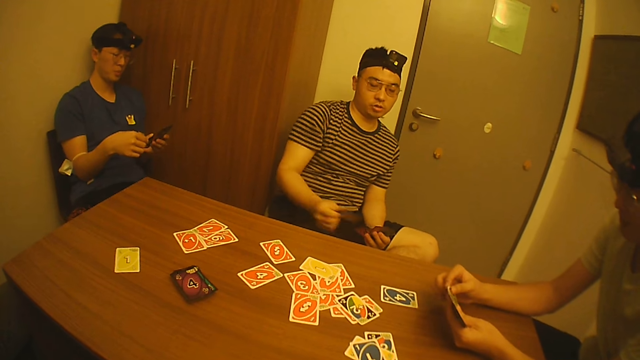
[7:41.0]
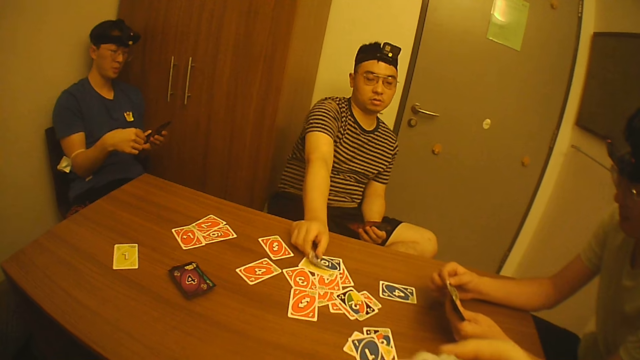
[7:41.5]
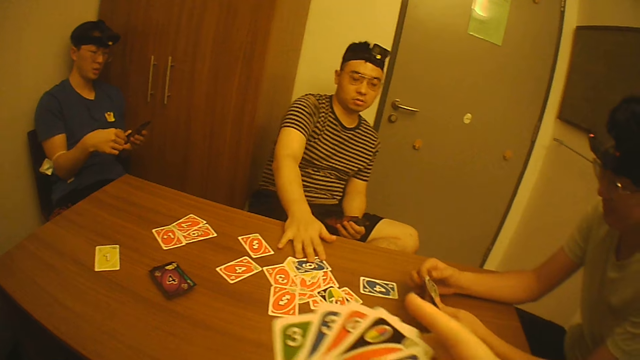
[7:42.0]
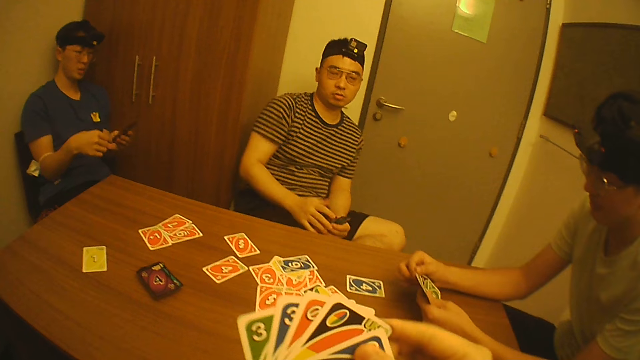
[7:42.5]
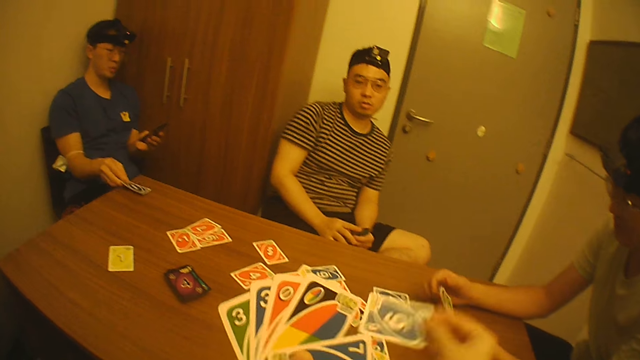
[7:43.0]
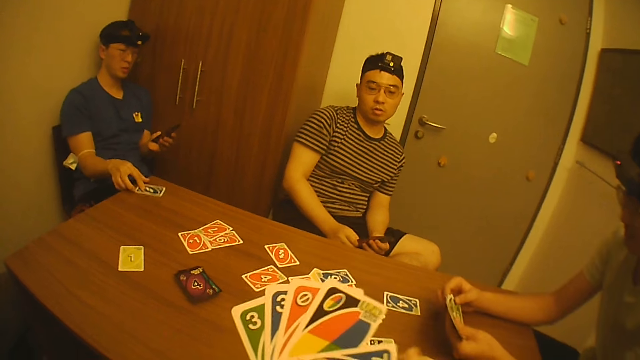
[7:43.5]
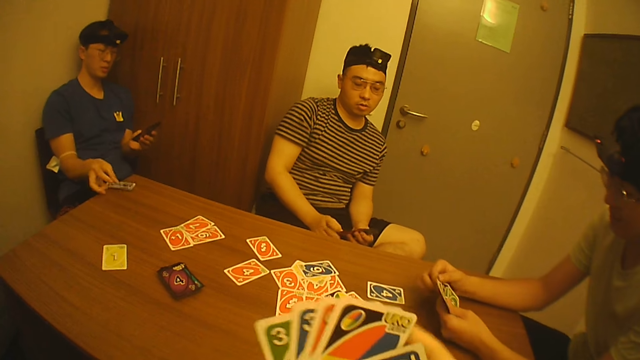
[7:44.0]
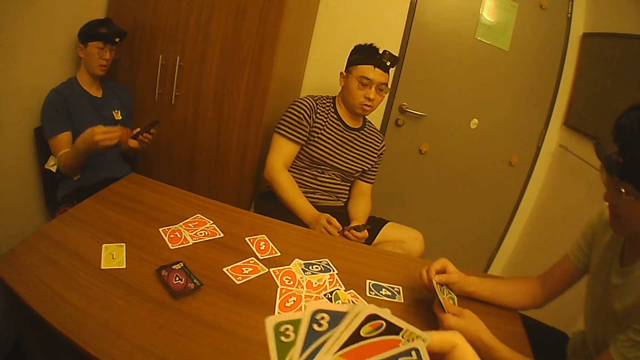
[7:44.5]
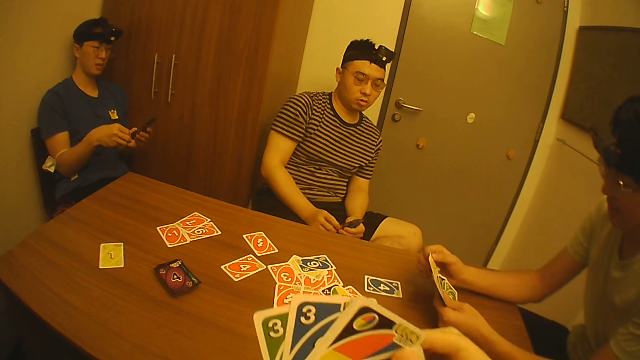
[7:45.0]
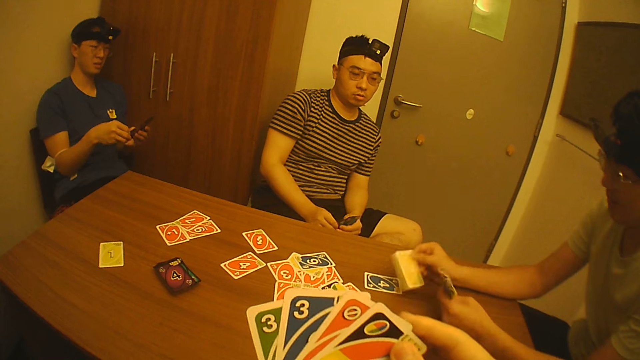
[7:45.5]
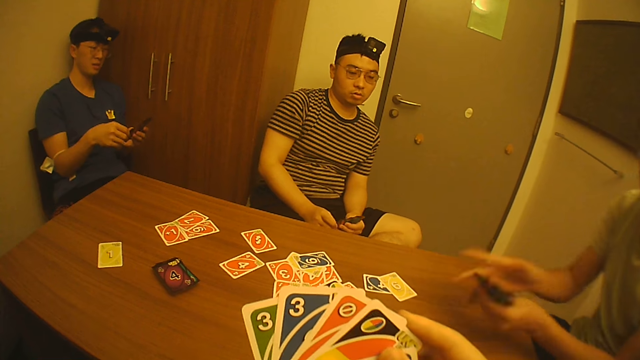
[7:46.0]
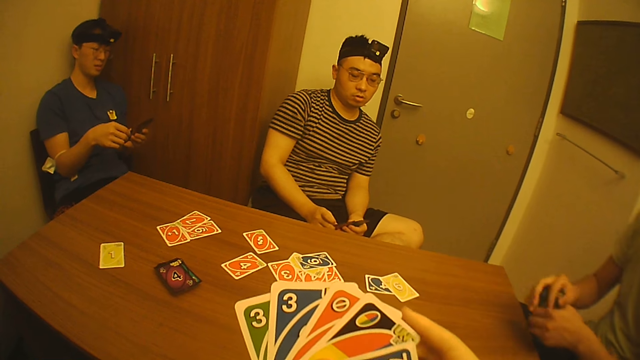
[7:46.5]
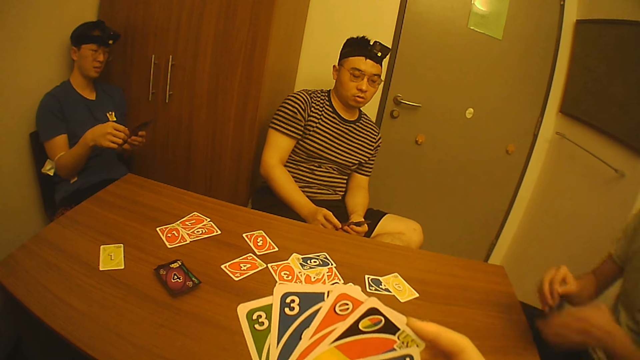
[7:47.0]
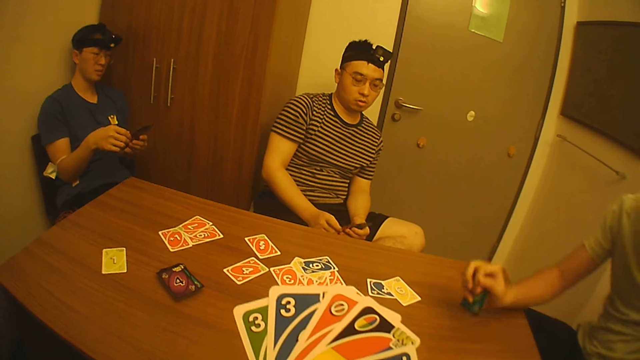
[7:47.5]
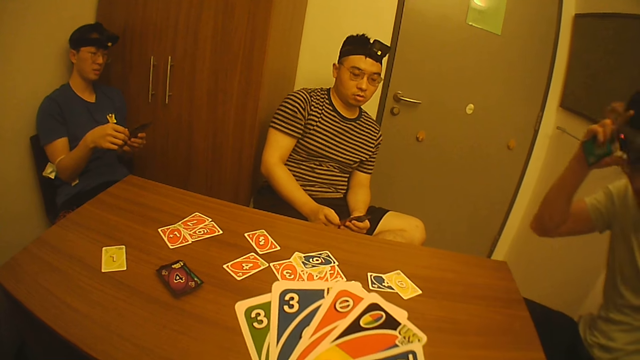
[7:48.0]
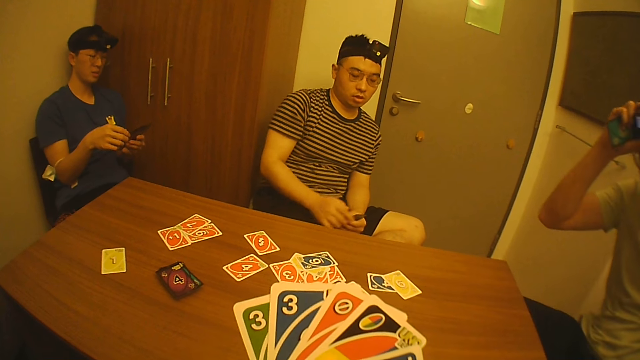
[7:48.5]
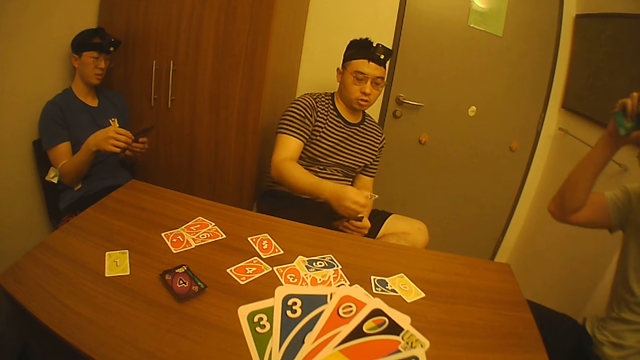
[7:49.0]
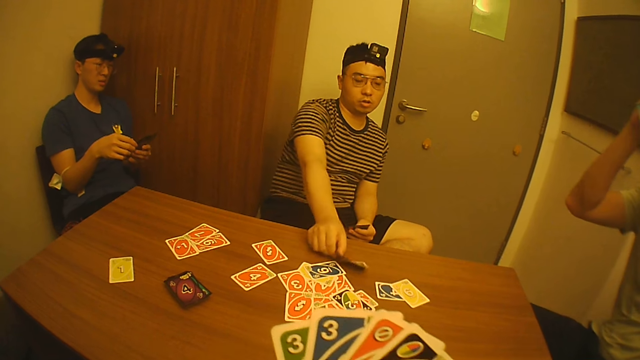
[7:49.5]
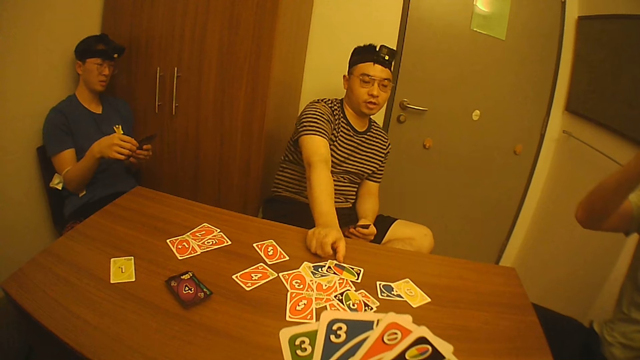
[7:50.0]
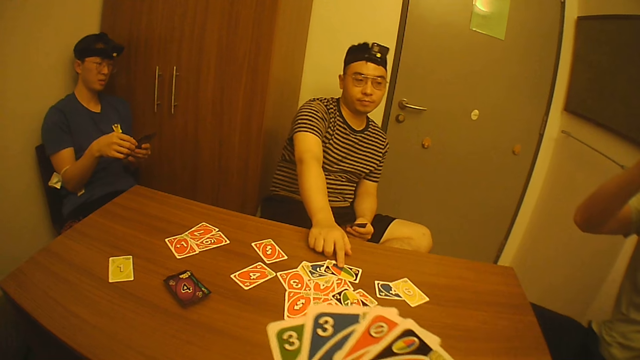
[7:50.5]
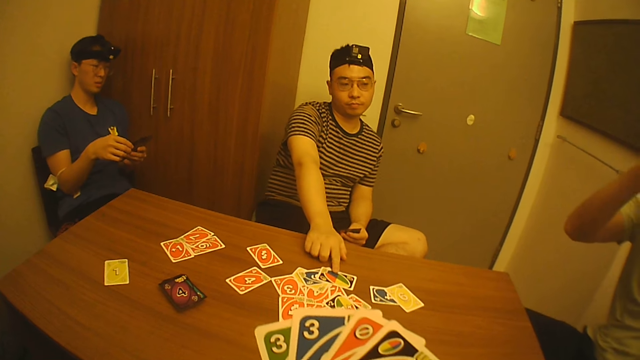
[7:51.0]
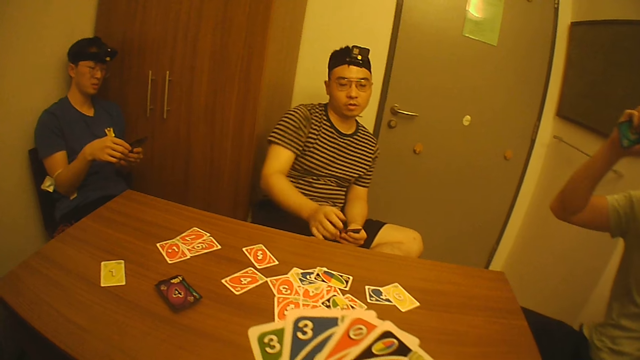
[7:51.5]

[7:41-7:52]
A man picks the game card from the game cards in his left hand with his right hand, drops the game card on the table with his right hand, slides the game card on the table with his right hand, and holds the game cards in his left hand with his right hand. Another man picks the game card from the game cards in his left hand with his right hand. The camera wearer picks the game card from the game cards in his left hand with his right hand. A third man drops the game card on the table with his right hand. The camera wearer drops the game card on the table with his right hand. The second man picks the game card from the table with his right hand and places the game card in his right hand with the game cards in his left hand. A fourth man picks the game card from the game cards in his left hand with his right hand, drops the game card on the table with his right hand, lifts his left hand from the table, holds the game cards in his left hand with his right hand, passes the game cards from his left hand to his right hand, touches his back with his left hand, lifts his right hand from the table, and holds the head camera on his head with his right hand. The first man picks the game card from the game cards in his left hand with his right hand, drops the game card in his right hand on the table, and points to the game card on the table with his right index finger.

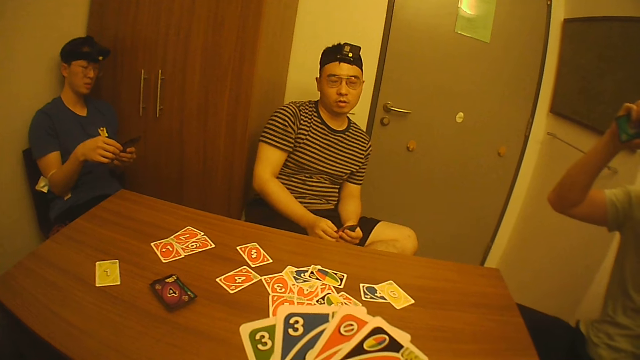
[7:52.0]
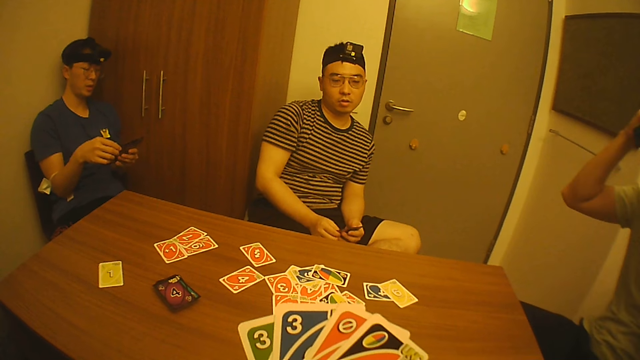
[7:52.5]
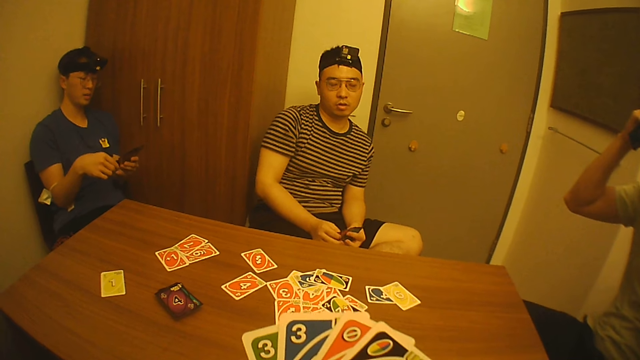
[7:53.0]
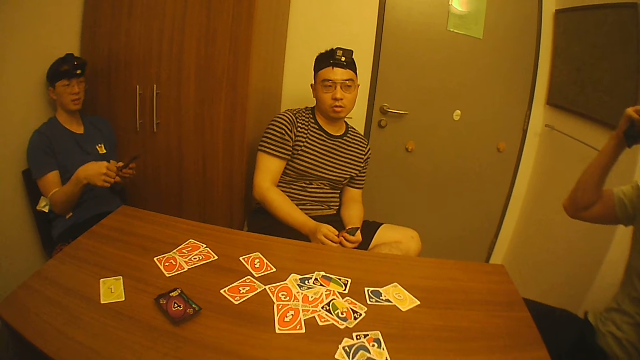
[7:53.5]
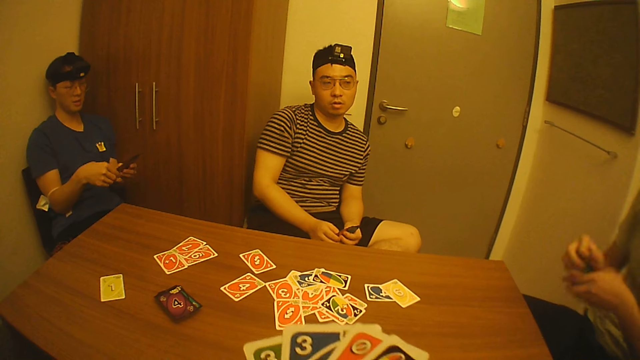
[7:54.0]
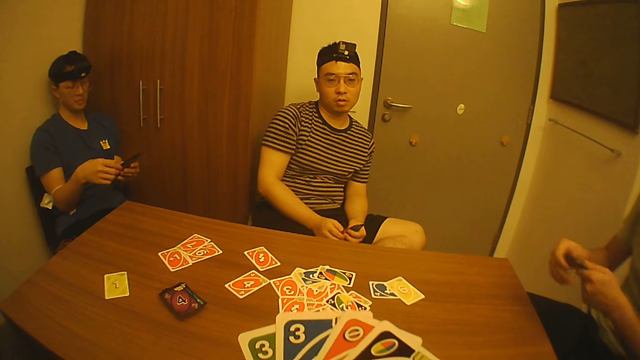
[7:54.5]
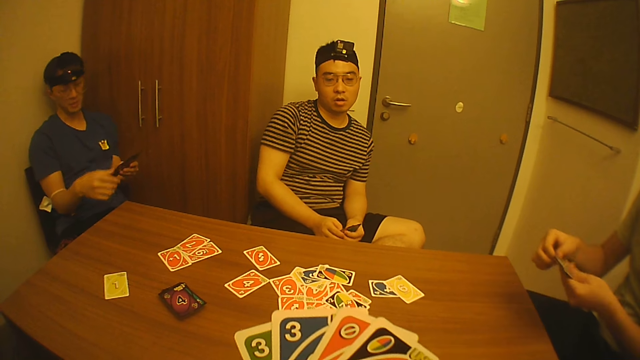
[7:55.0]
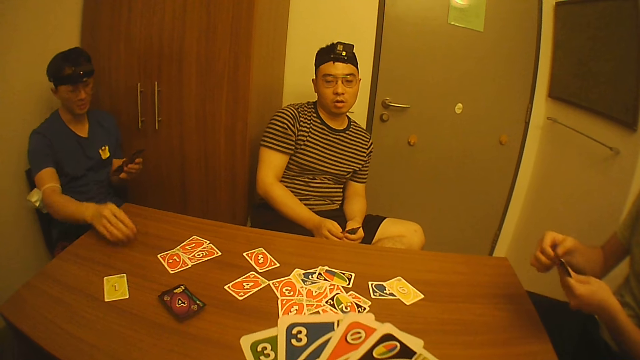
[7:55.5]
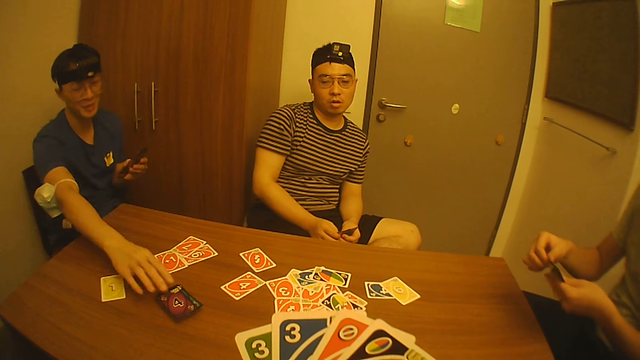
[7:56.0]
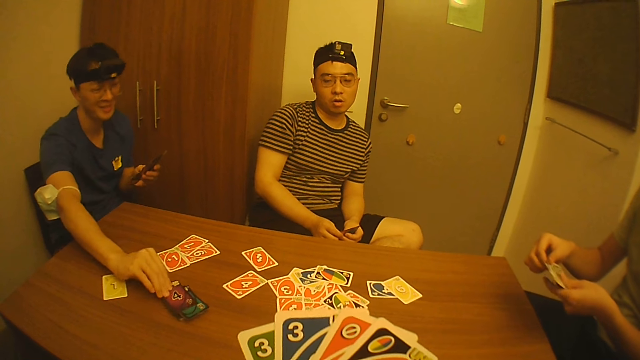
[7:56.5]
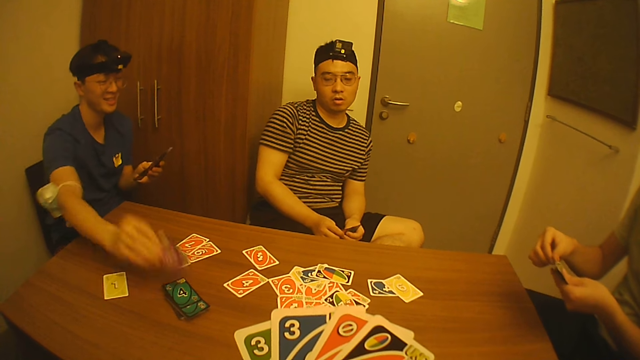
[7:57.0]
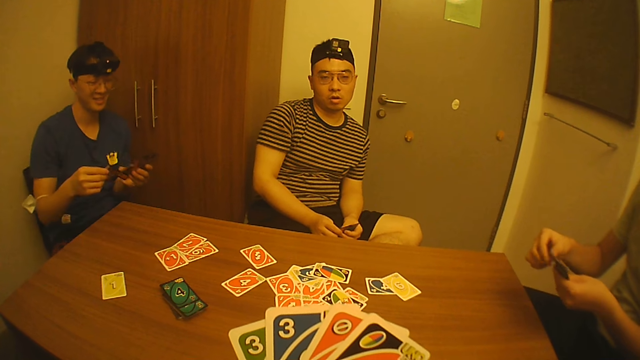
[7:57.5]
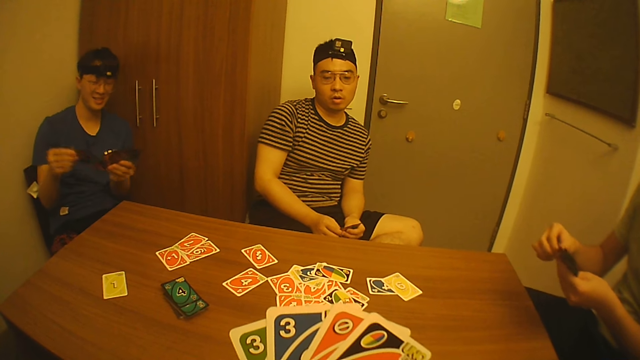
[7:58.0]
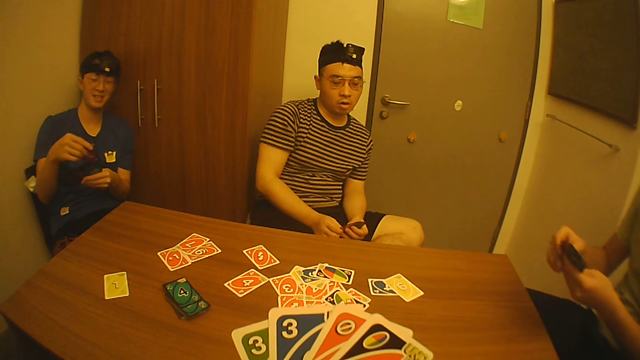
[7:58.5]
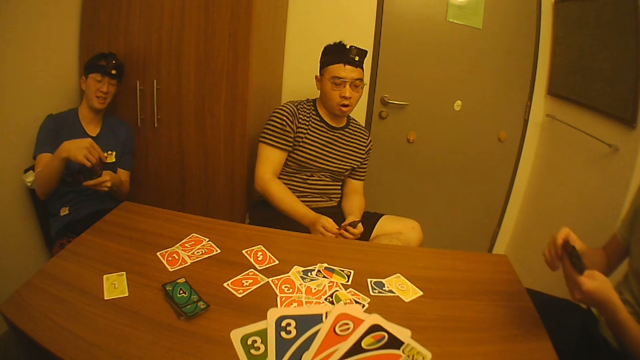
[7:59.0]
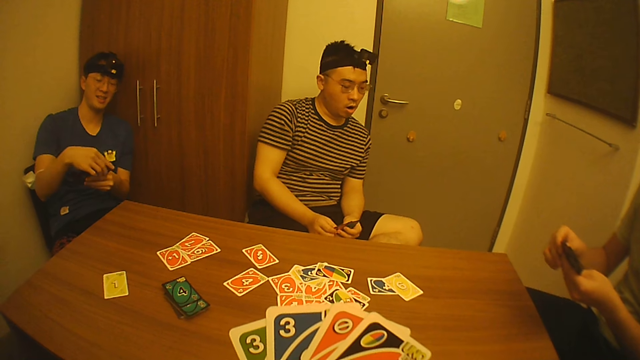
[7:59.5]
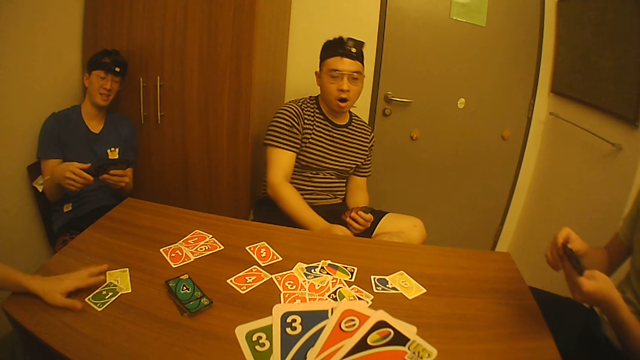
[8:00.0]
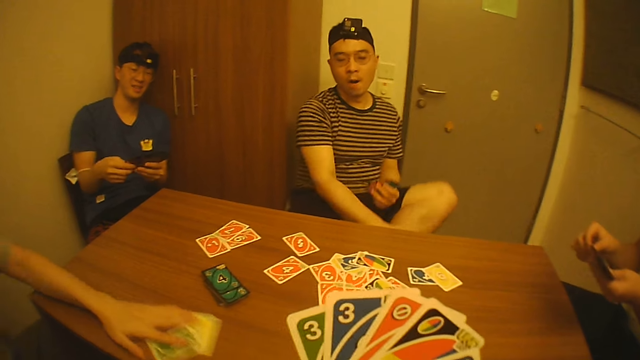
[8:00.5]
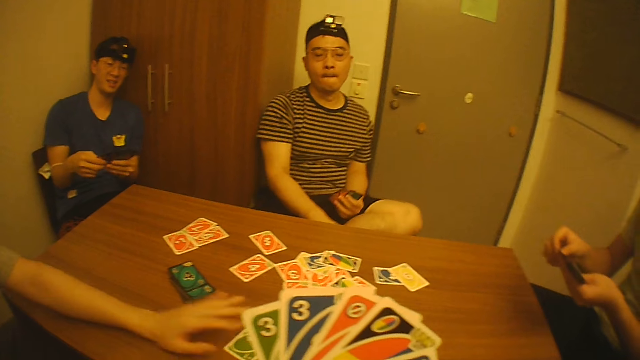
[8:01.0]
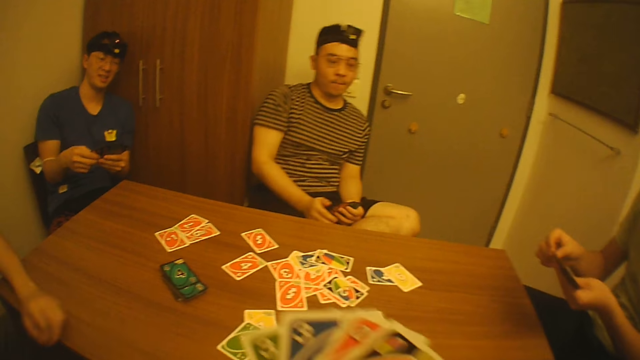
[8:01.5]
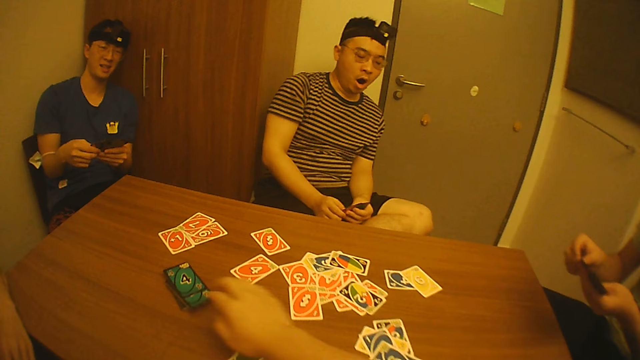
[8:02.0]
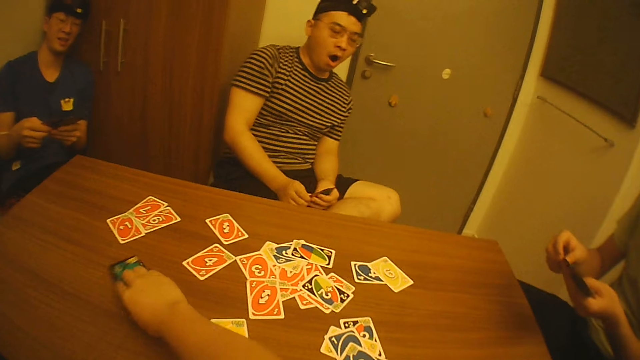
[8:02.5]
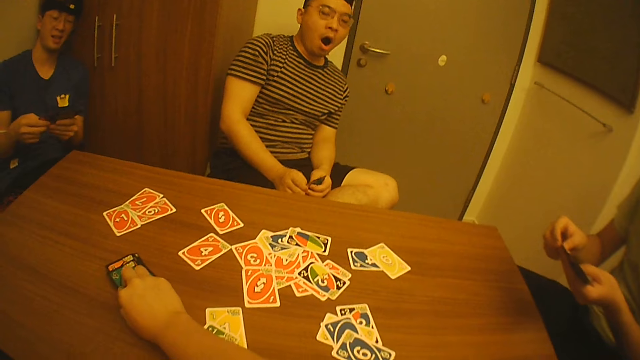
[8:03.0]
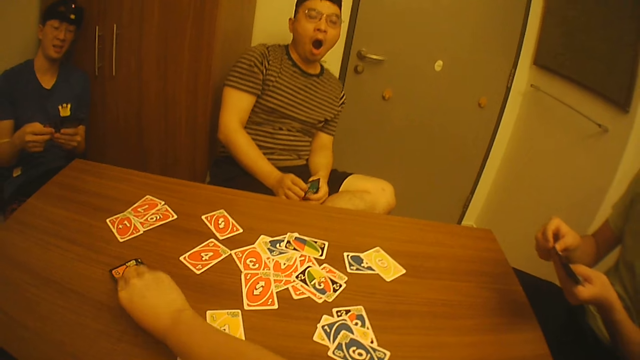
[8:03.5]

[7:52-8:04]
A man holds the game cards in his left hand with his right hand. Another man removes his hands from the head camera on his head and holds the game cards in his right hand with his left hand. A third man removes his right hand from the game cards in his left hand, picks a game card from the pile of game cards on the table with his right hand, and places the game card in his right hand with the game cards in his left hand. A fourth man picks the game card from the game cards in his right hand with his left hand and drops the game card on the table with his left hand. The first man removes his right hand from the game cards in his left hand. The fourth man slides the game card on the table with his left hand. The first man holds his left leg with his right hand. The second man crosses his left leg over his right leg. The camera wearer picks a game card from the pile of game cards on the table with his right hand.
